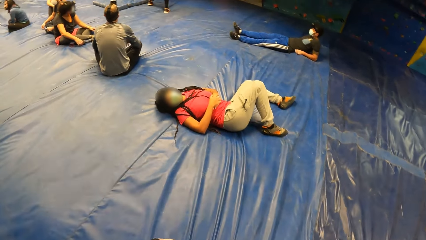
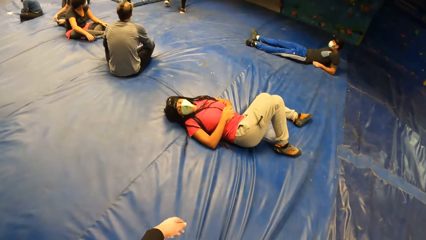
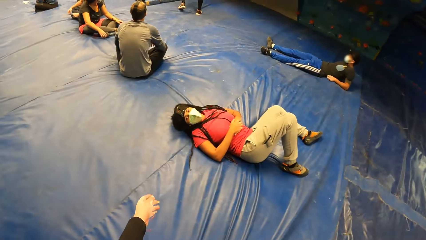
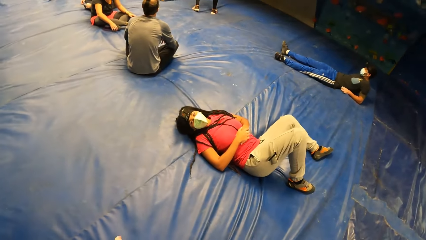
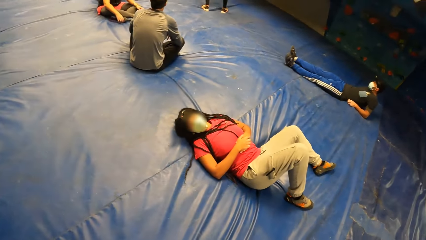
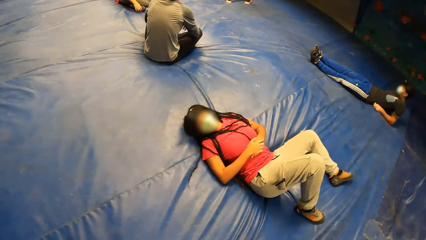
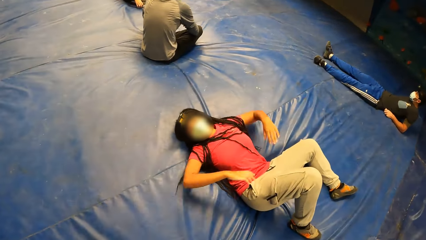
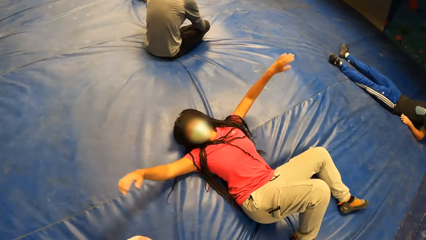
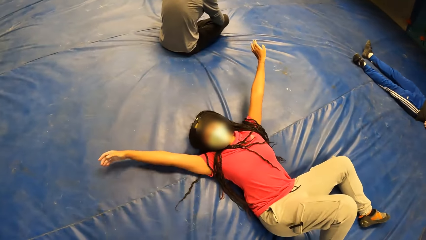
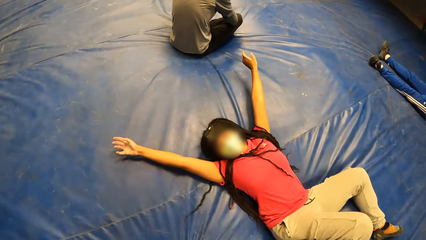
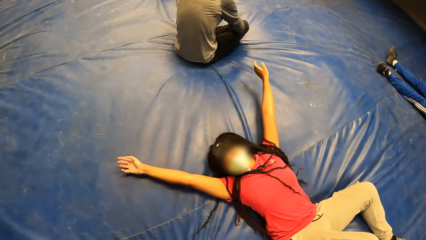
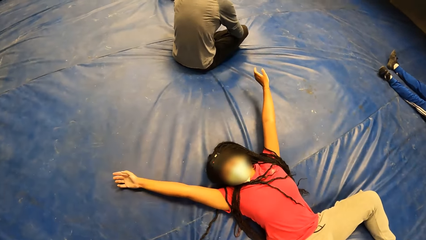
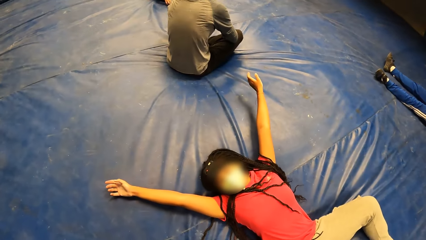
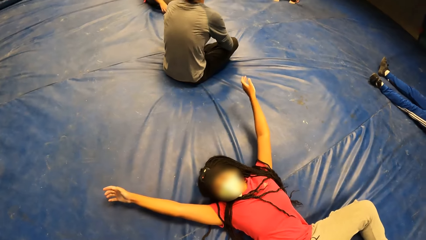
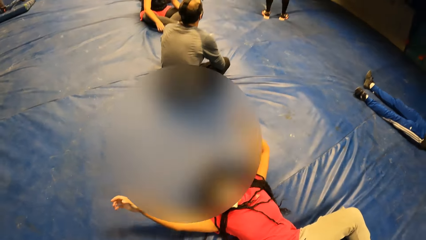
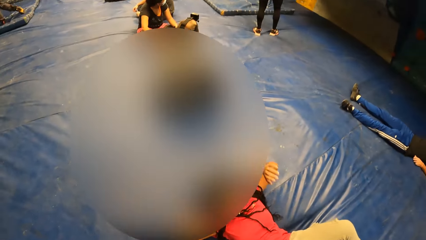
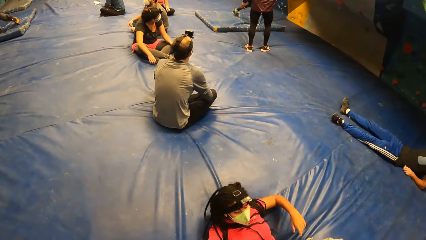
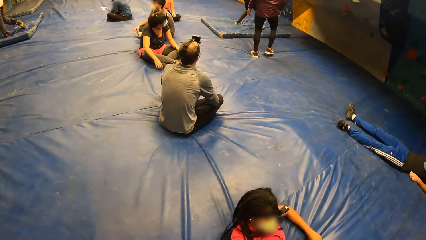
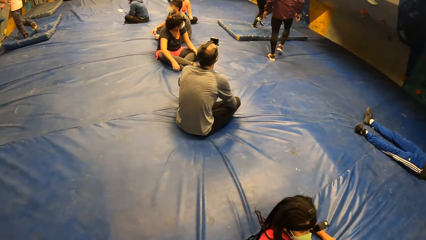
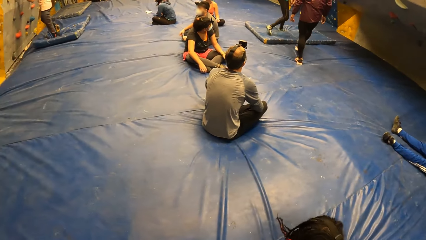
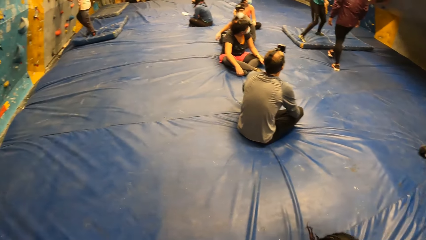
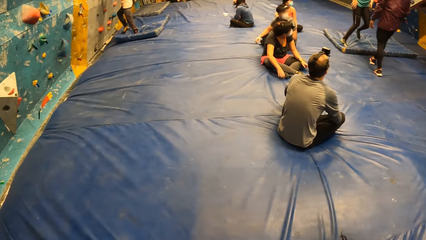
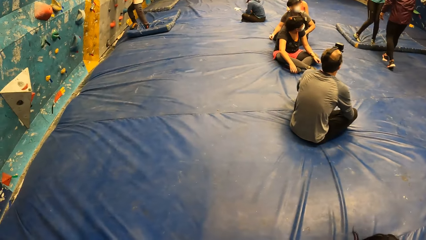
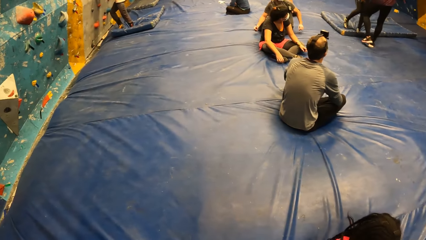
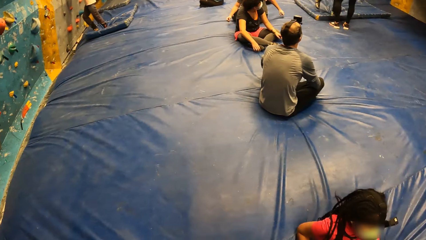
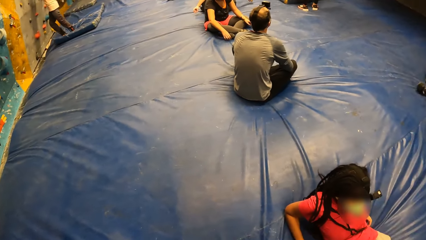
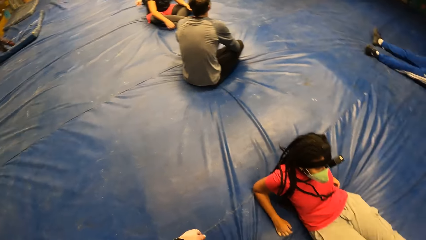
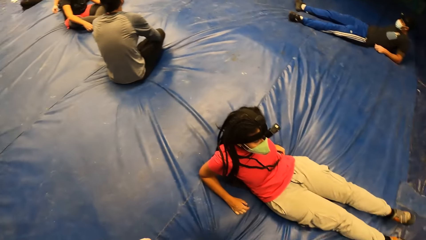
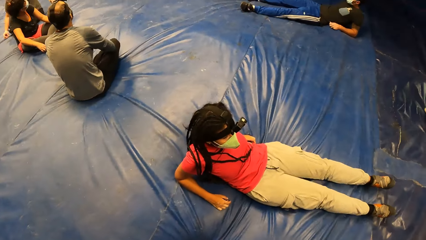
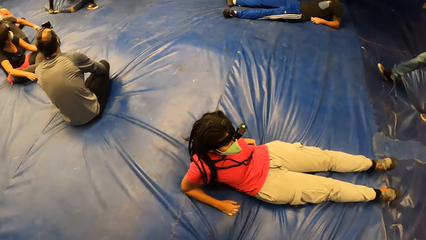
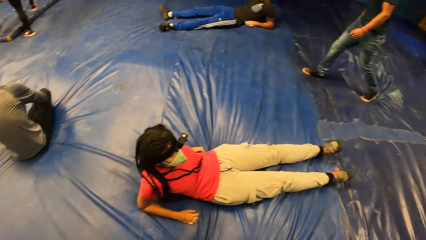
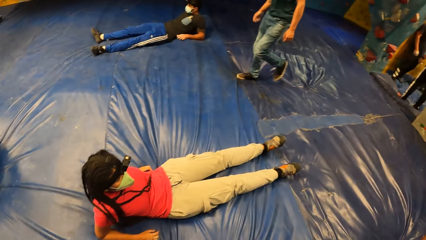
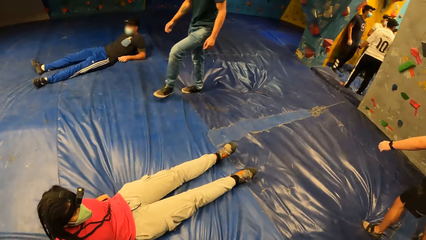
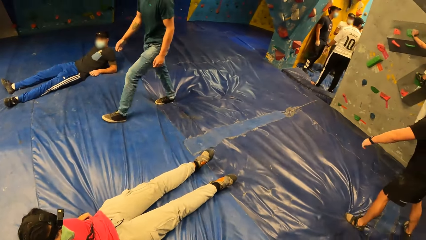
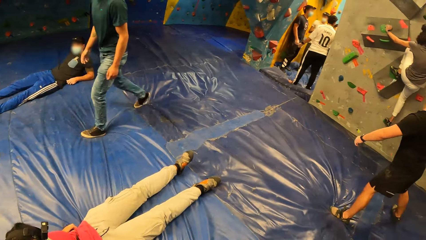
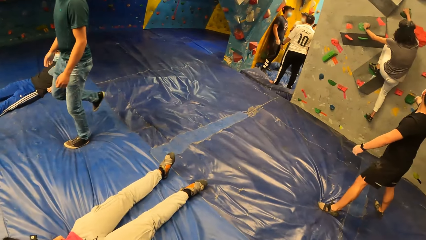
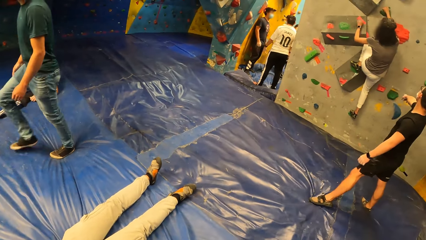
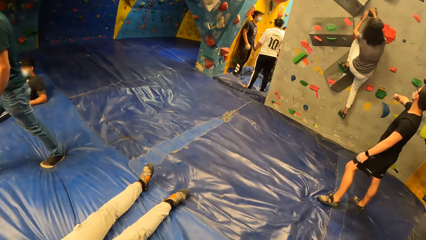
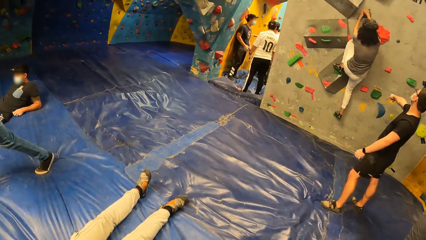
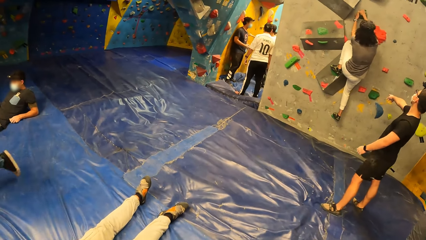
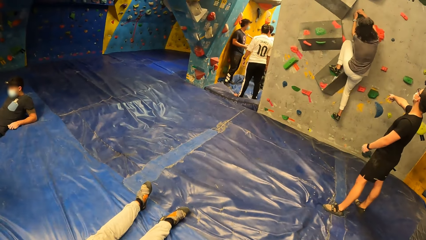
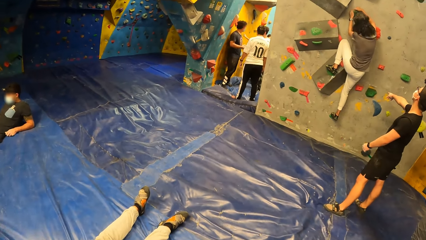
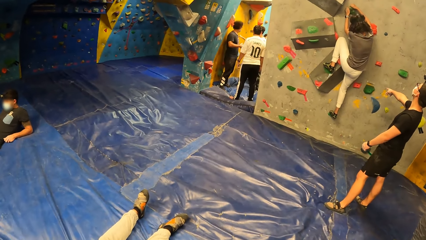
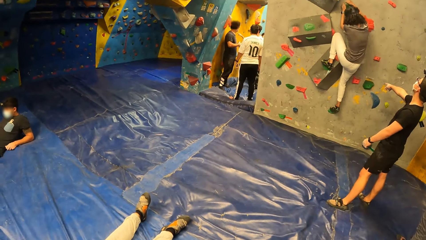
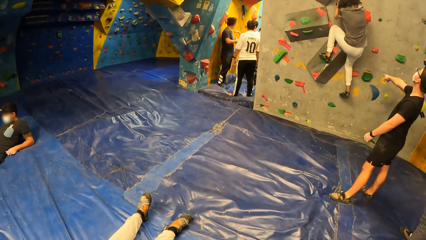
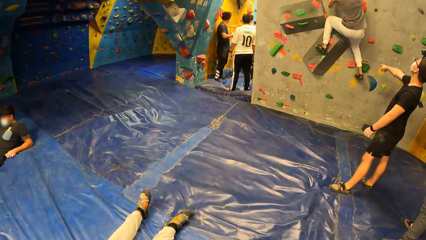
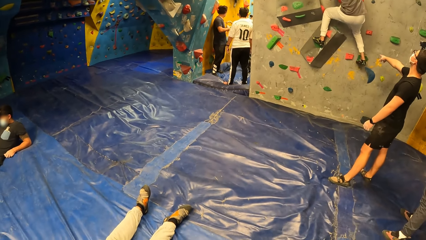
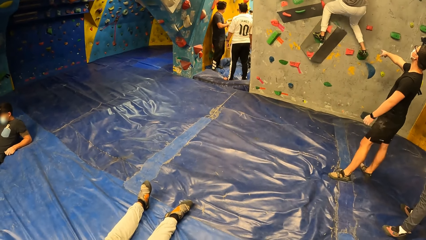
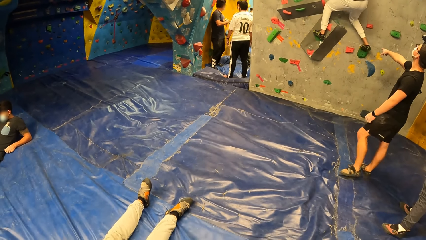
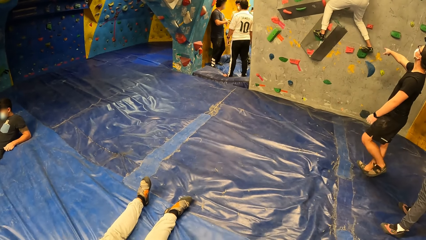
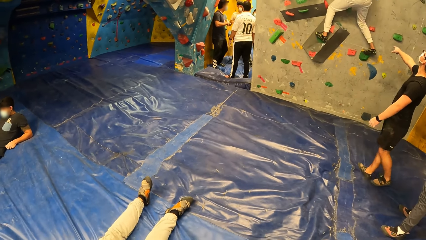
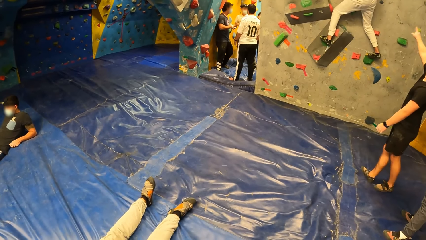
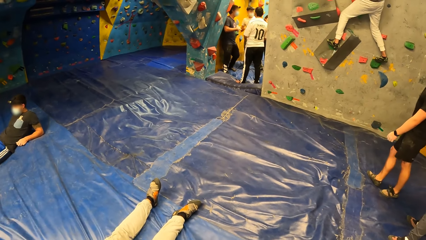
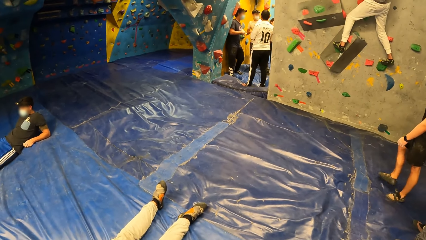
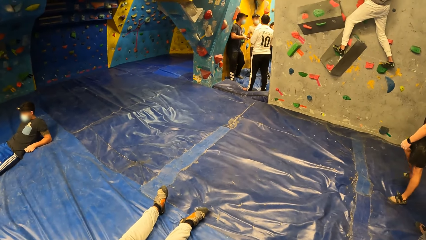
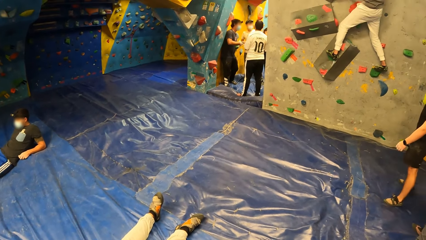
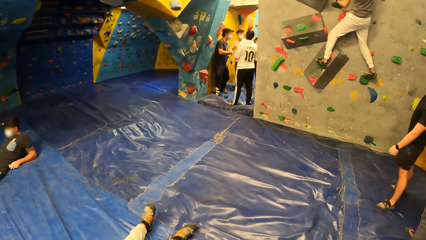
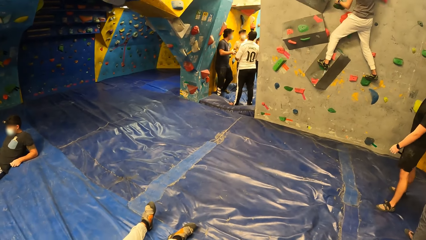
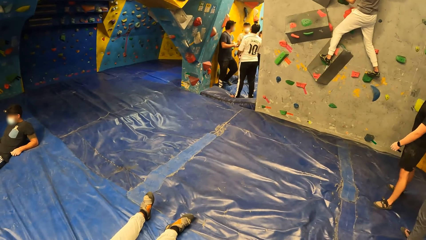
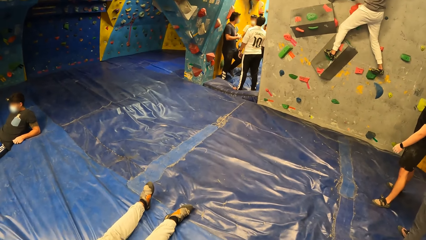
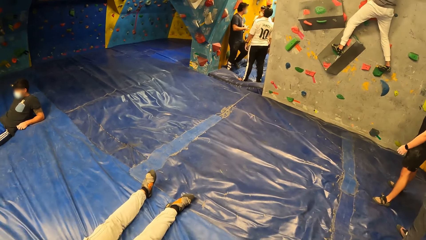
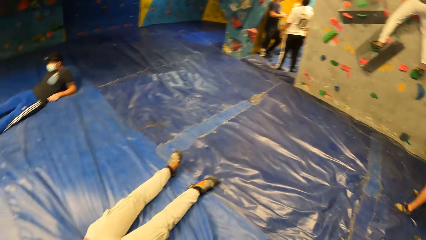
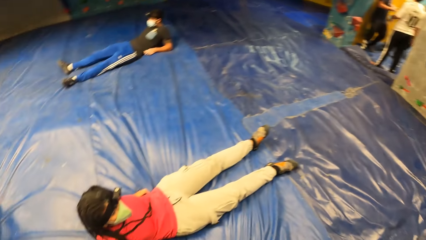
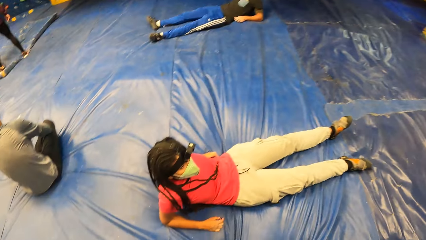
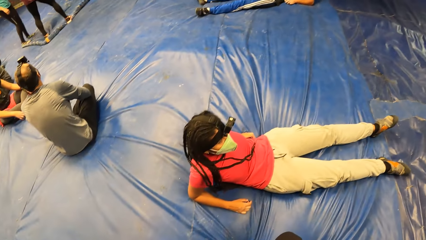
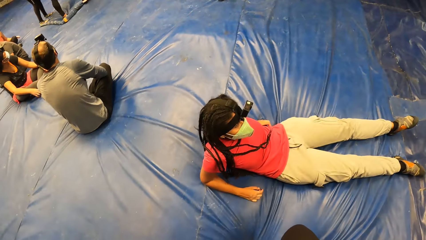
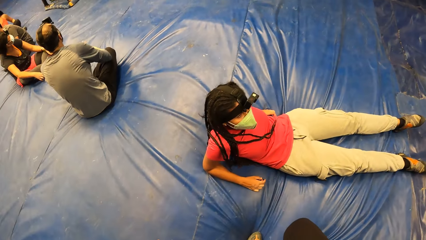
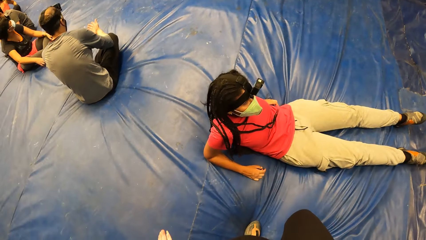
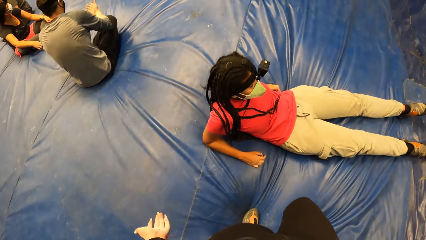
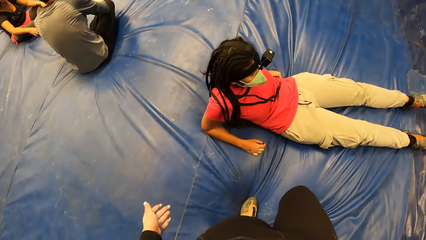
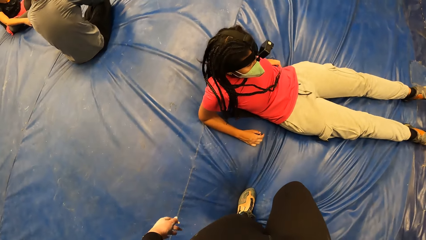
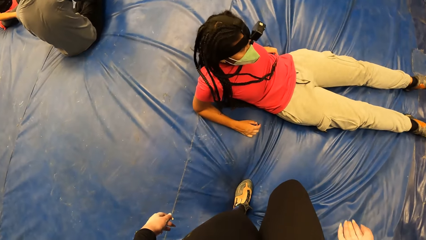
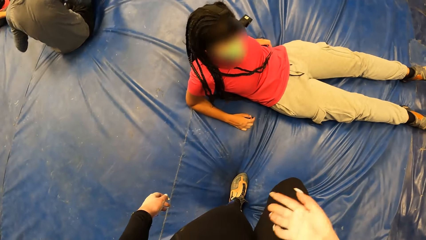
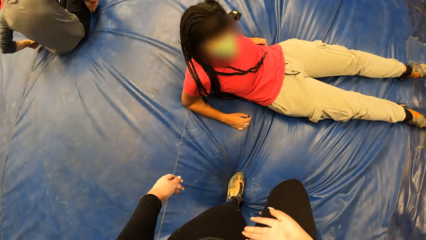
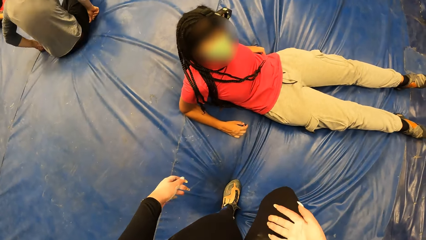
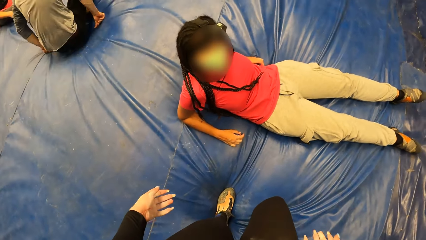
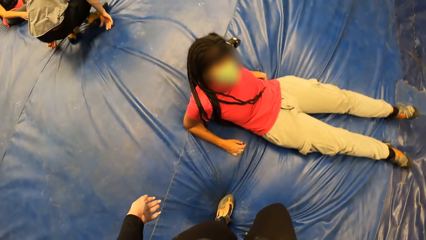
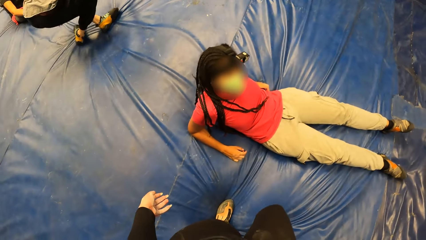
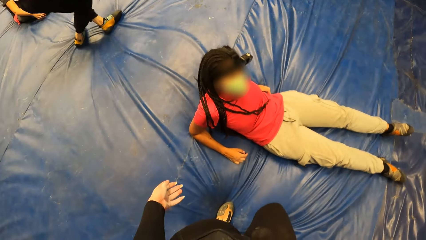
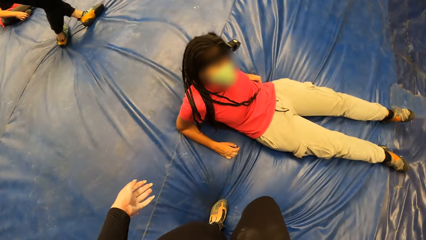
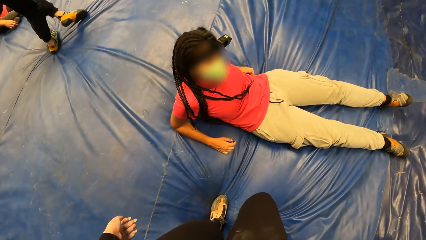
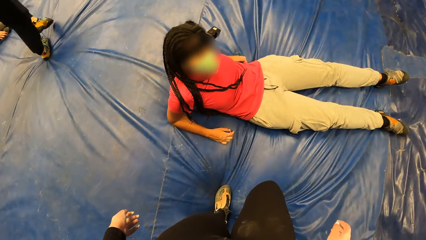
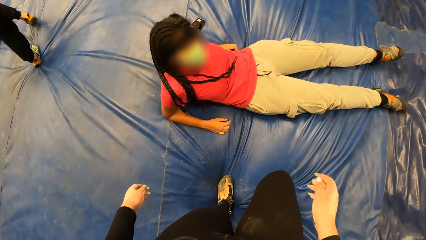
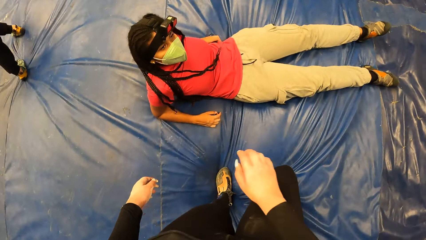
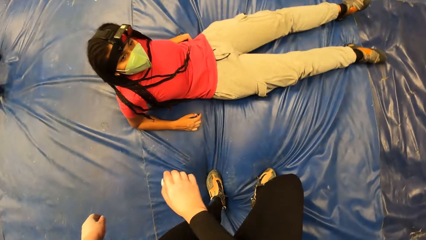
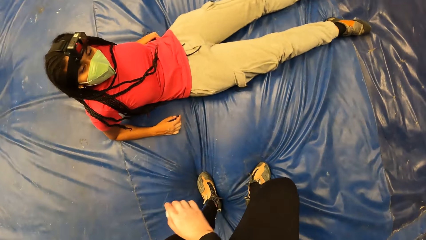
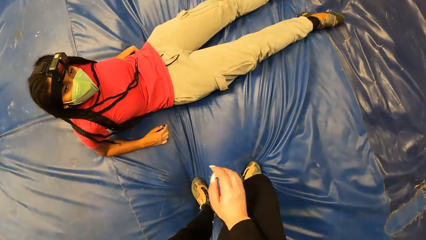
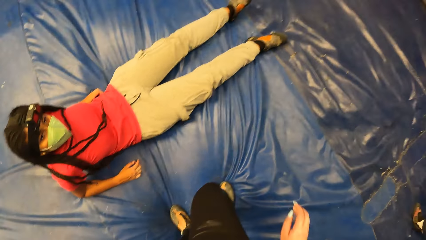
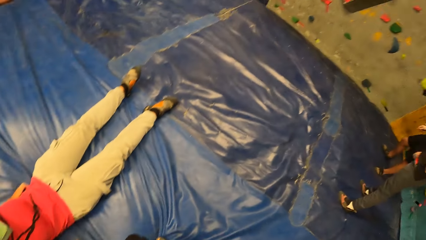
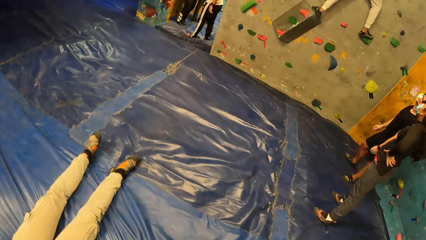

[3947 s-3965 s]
The camera wearer talks to the first woman. The first woman lifts the hand. The camera wearer moves around the room. The other woman climbs the wall. The camera wearer lifts up the hand.
